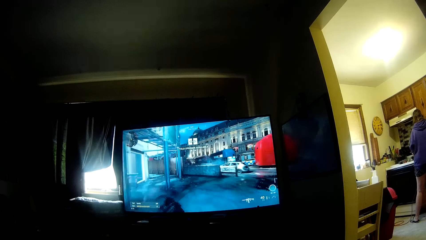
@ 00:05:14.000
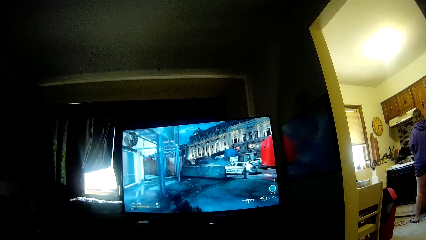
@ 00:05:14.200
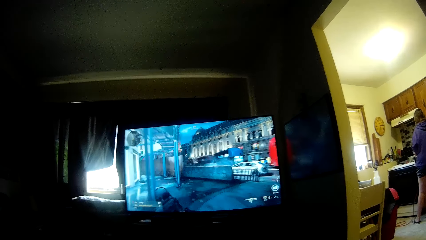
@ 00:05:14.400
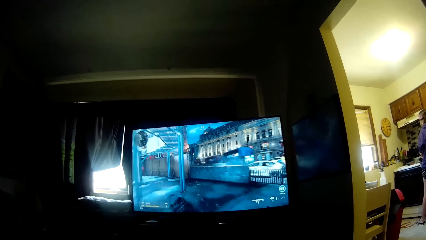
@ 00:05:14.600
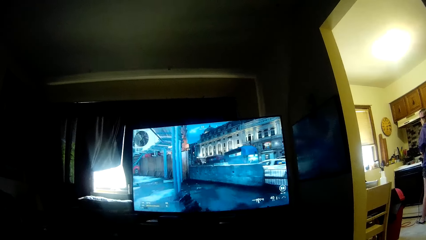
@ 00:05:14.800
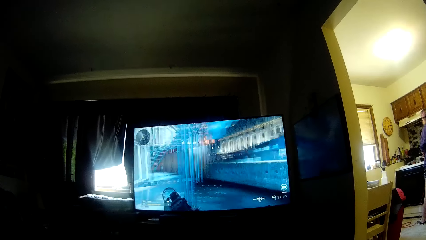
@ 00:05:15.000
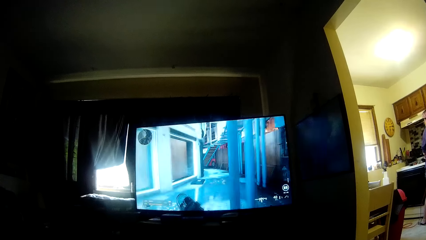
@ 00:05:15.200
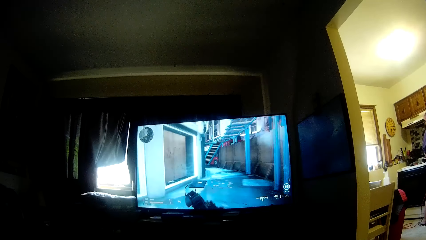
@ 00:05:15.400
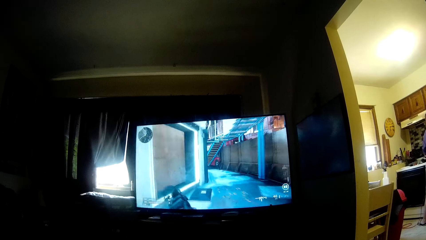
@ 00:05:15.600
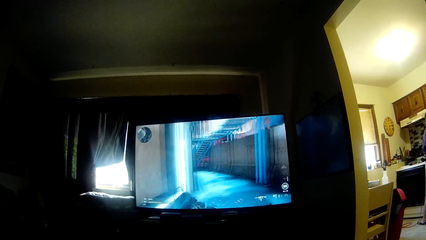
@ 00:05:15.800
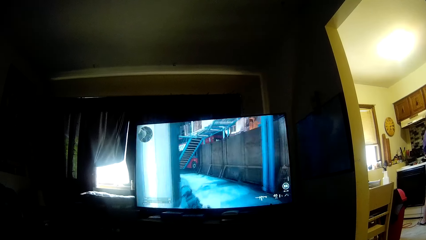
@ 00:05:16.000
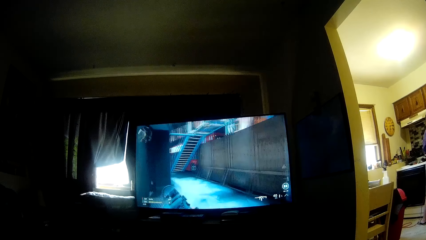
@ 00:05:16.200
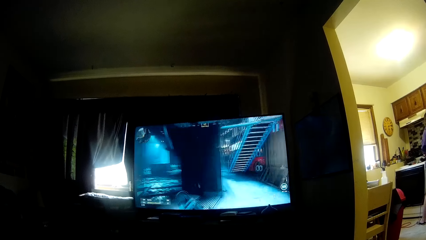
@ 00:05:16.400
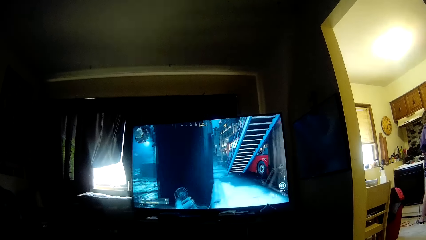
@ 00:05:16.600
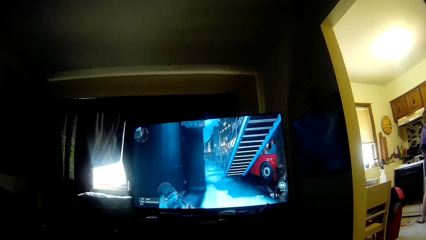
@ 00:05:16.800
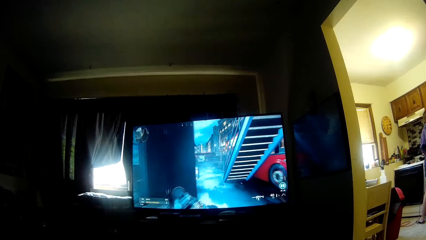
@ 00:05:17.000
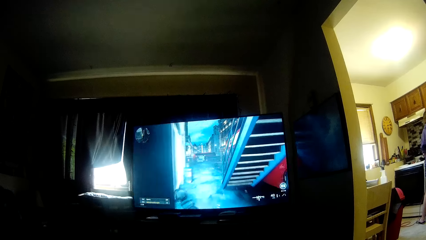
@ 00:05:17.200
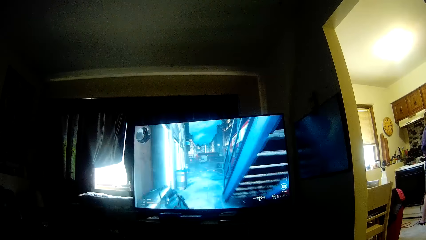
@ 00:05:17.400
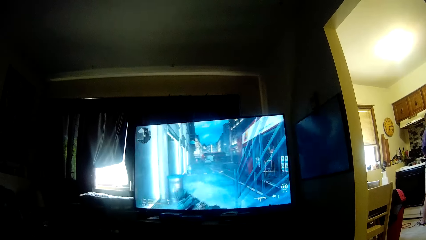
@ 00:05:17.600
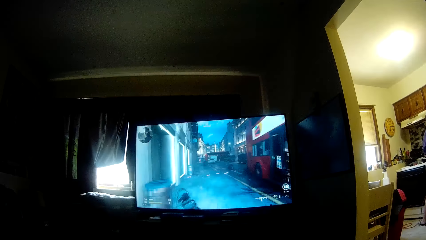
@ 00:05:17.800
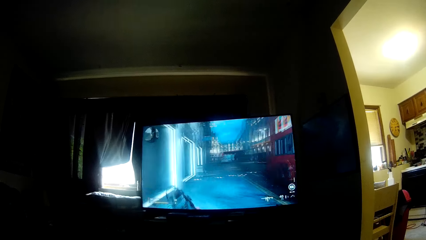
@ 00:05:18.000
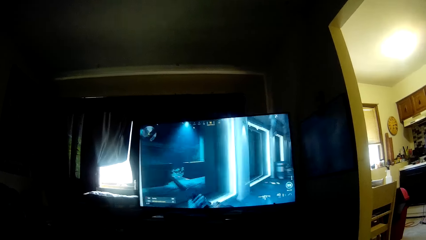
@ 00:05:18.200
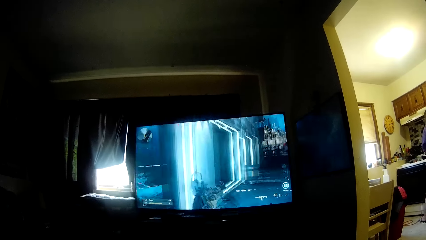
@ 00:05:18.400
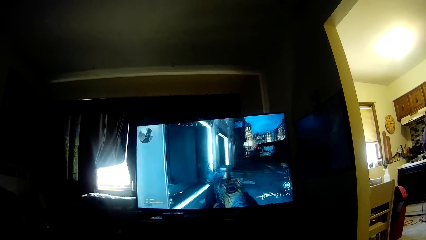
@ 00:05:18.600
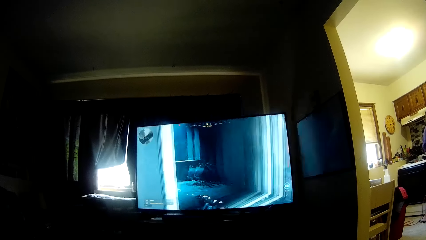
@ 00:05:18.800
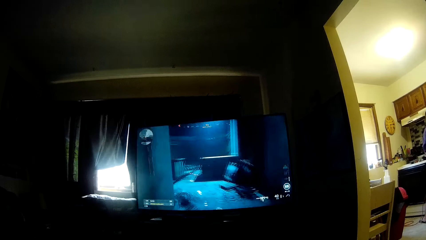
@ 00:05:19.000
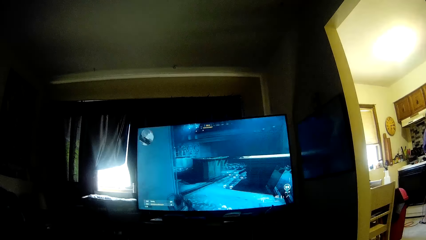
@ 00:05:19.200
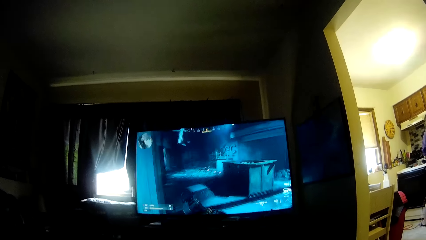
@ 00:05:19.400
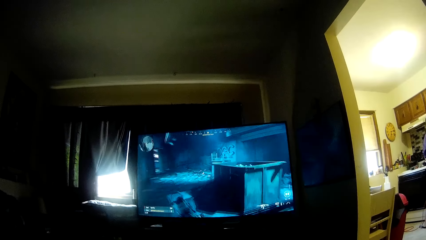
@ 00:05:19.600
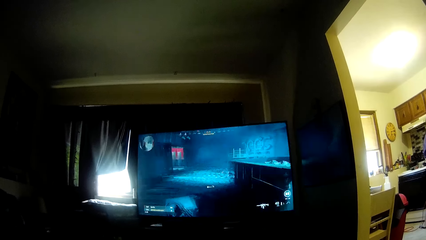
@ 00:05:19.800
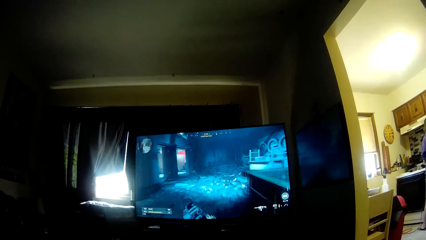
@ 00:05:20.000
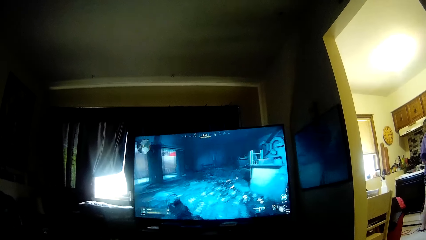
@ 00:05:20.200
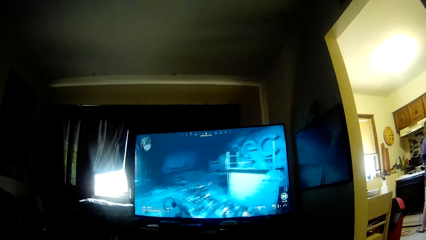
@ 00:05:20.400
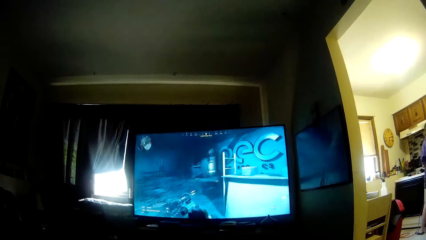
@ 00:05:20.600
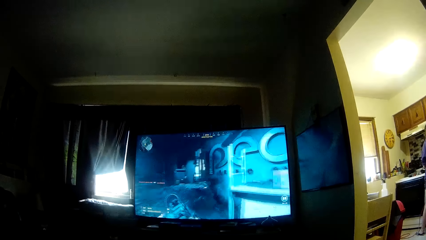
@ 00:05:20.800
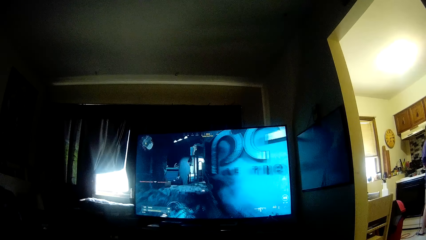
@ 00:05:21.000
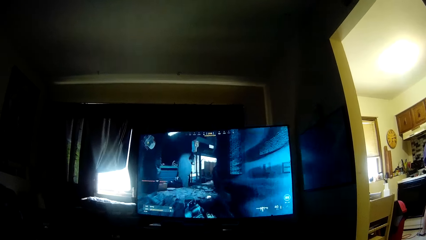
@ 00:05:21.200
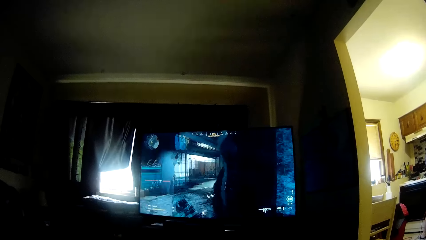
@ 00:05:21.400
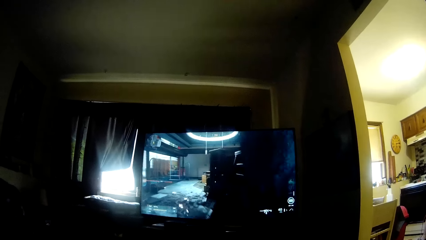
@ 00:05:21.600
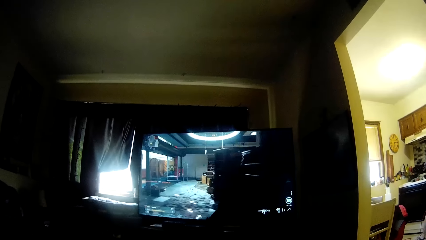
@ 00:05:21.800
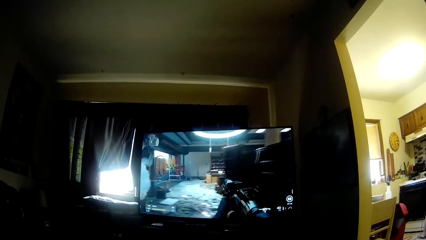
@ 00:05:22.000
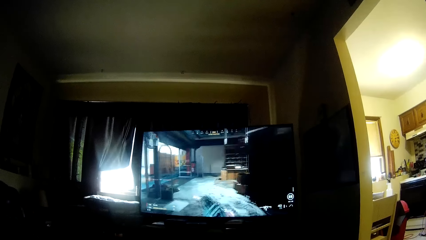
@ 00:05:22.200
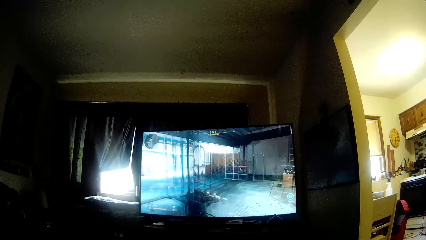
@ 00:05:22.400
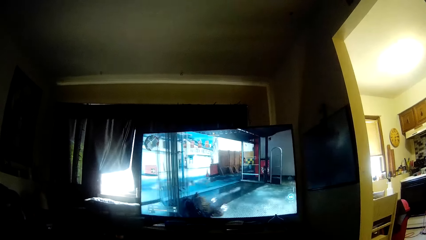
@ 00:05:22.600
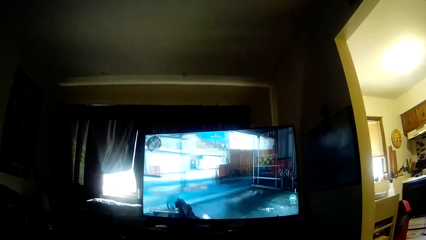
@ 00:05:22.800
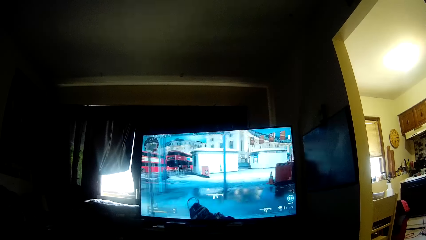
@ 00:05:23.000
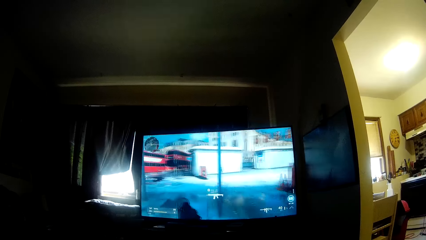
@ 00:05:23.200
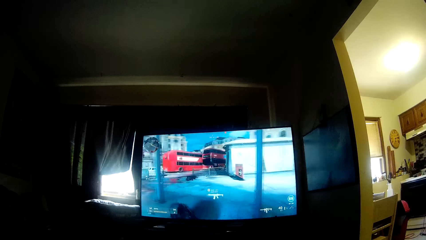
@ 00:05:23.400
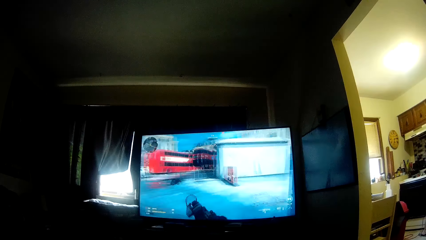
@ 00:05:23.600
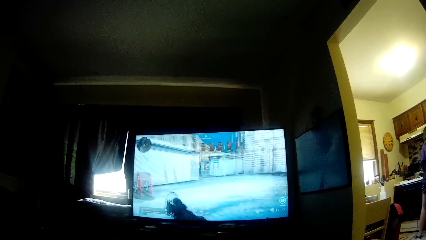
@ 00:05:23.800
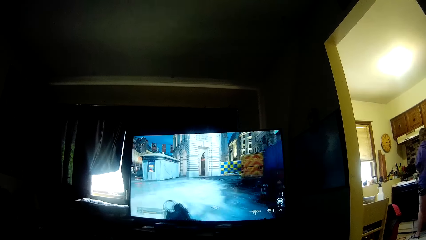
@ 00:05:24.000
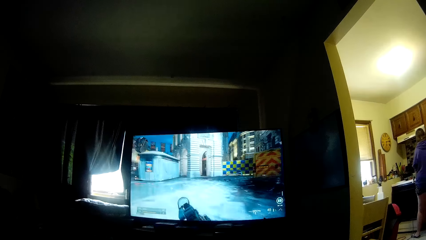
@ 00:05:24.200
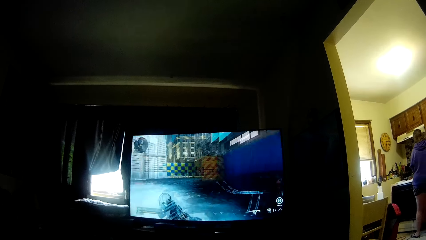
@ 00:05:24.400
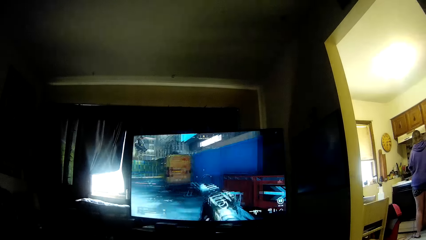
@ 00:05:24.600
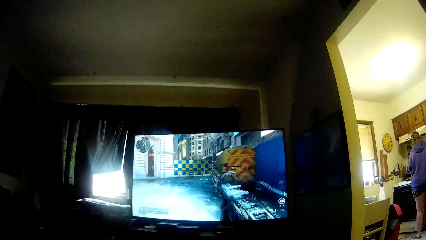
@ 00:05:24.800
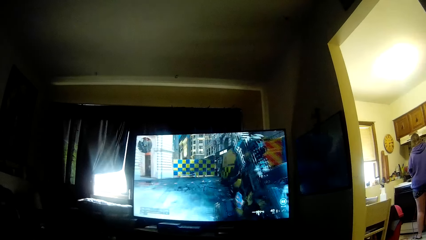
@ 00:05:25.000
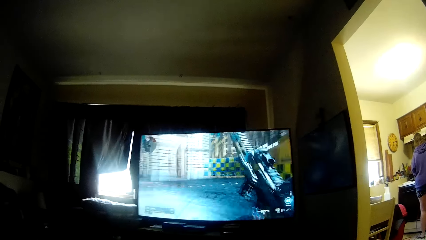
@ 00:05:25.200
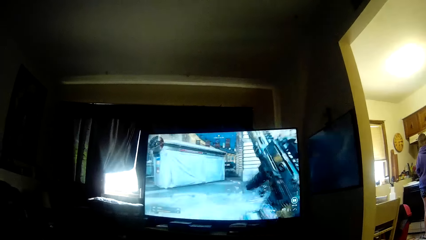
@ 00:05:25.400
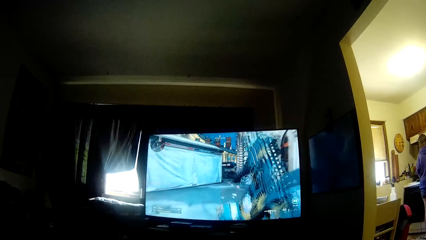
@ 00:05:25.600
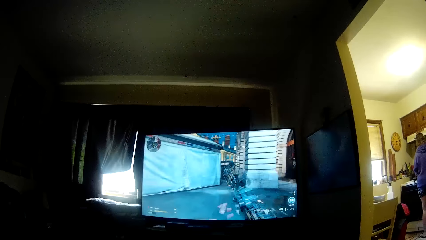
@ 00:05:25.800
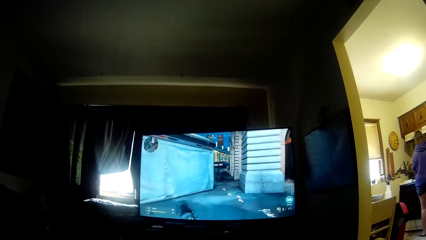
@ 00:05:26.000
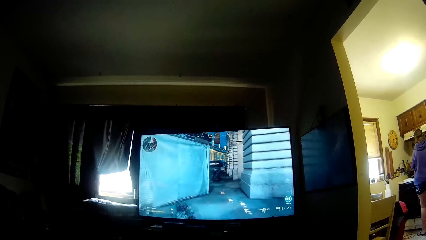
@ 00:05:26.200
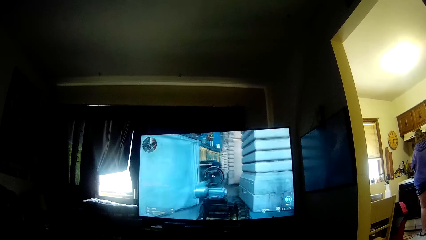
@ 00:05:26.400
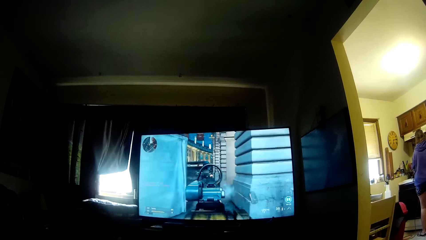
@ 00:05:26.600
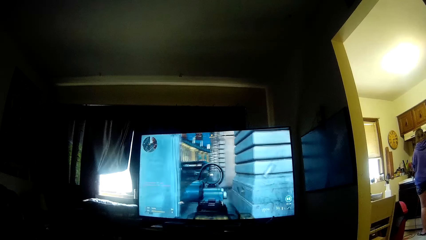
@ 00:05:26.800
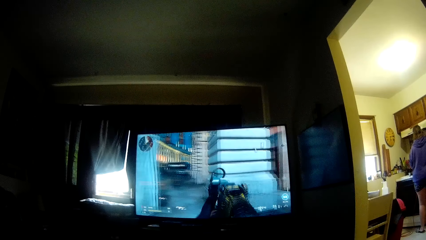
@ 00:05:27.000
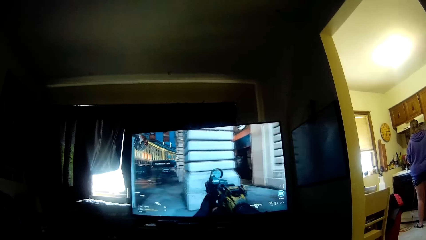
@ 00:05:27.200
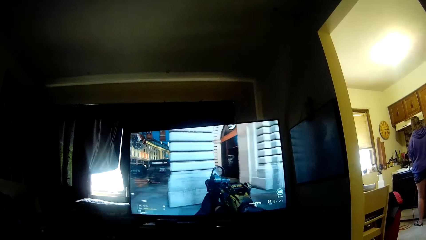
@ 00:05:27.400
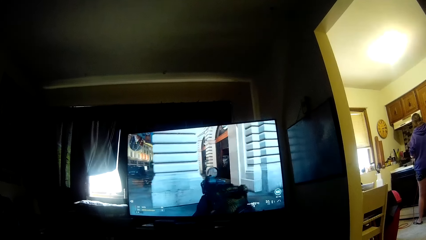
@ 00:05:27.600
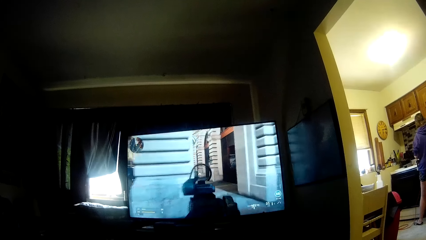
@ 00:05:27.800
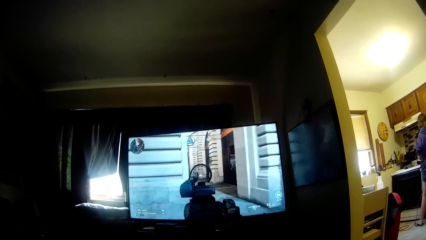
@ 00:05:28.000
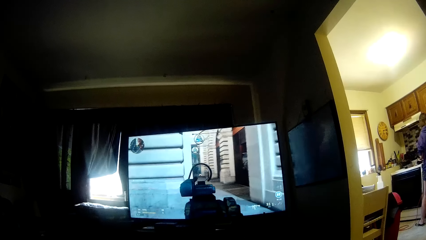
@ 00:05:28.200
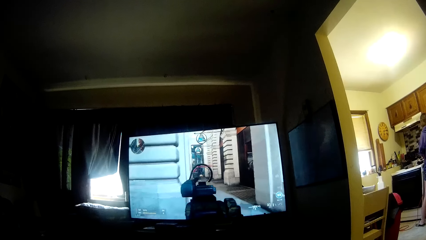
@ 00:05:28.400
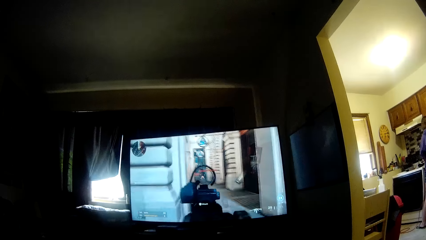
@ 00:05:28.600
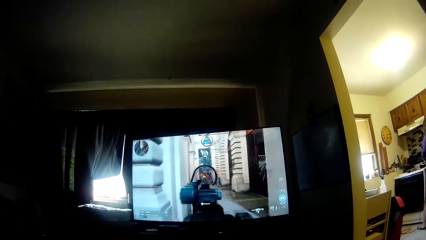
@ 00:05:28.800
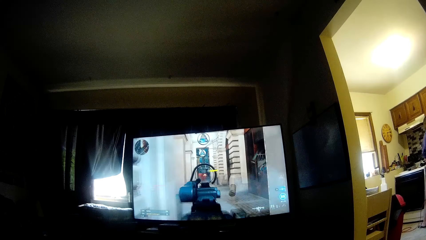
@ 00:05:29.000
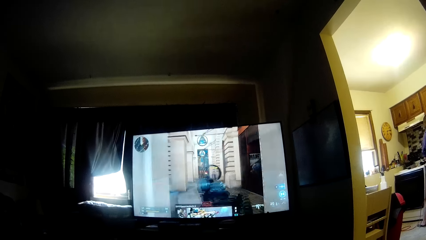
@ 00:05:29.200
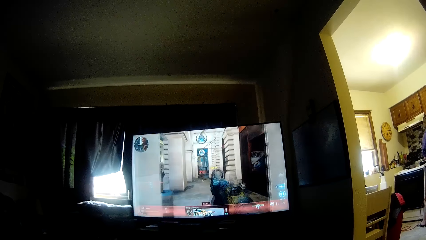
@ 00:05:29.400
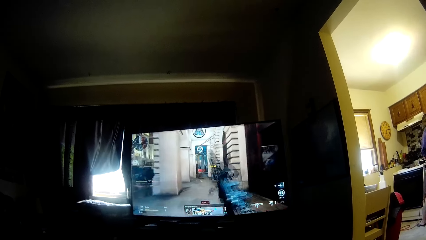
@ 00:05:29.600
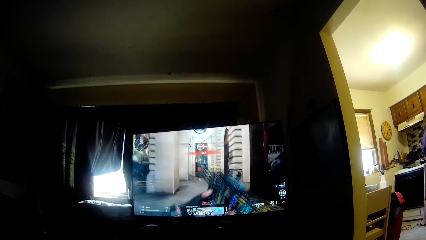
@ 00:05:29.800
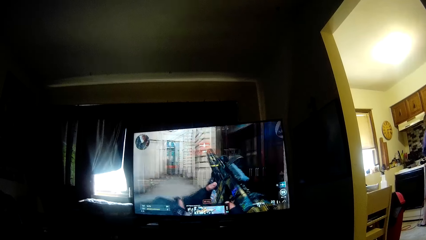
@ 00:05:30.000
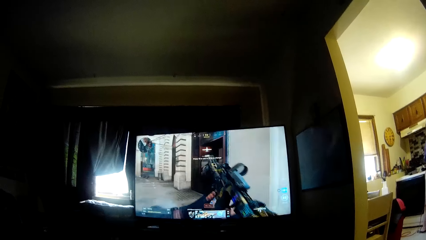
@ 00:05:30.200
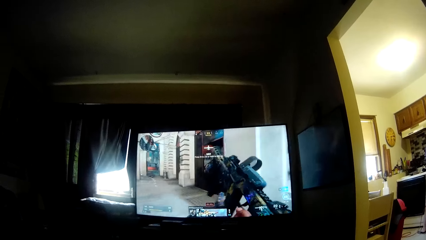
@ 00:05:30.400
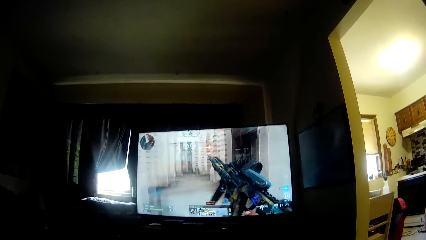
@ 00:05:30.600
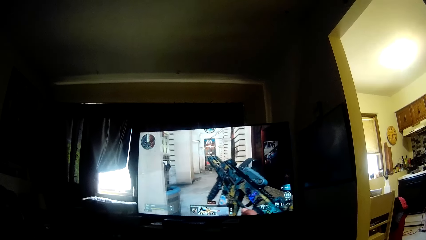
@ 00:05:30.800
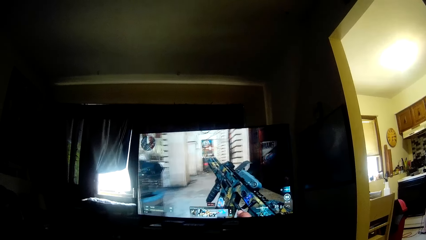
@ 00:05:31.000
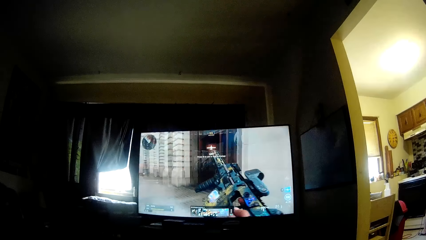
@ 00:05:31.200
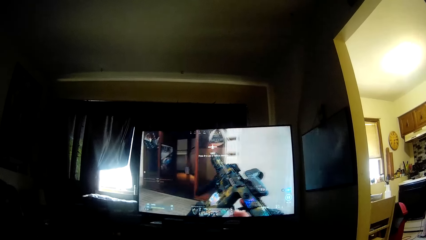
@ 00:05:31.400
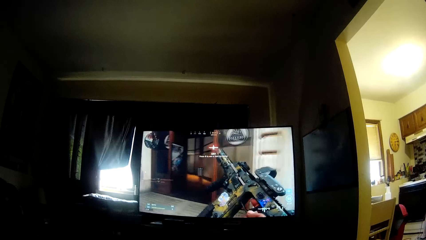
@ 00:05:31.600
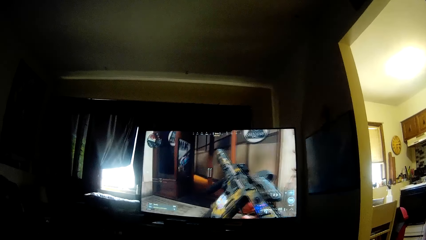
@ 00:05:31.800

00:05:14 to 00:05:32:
A woman moves. The camera wearer is playing a video game.
